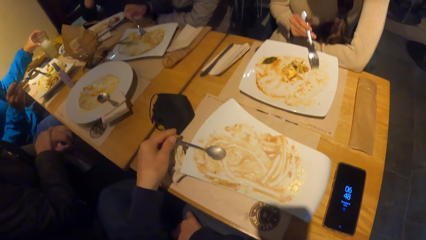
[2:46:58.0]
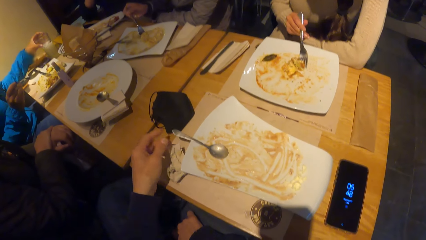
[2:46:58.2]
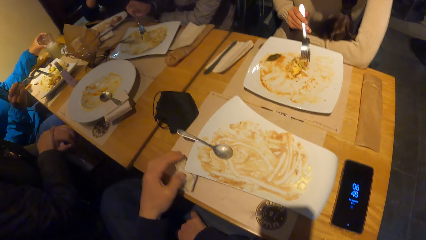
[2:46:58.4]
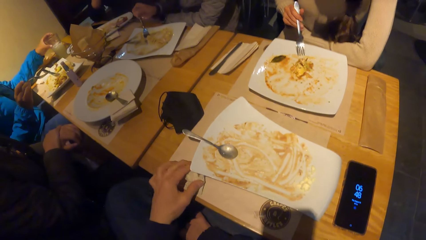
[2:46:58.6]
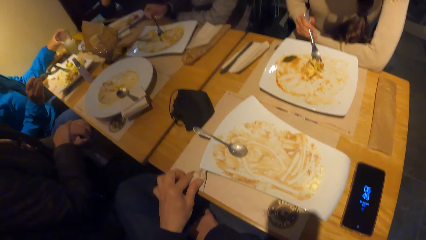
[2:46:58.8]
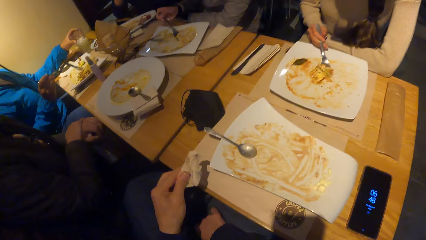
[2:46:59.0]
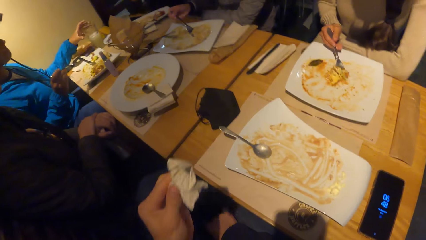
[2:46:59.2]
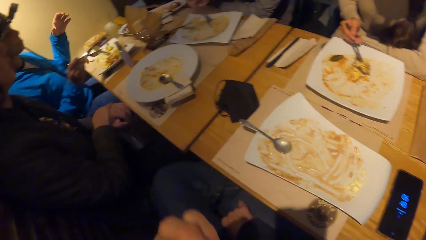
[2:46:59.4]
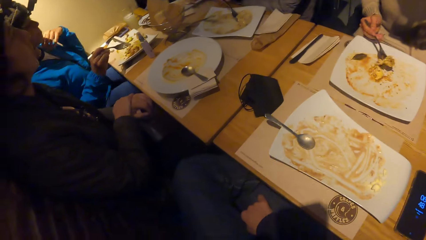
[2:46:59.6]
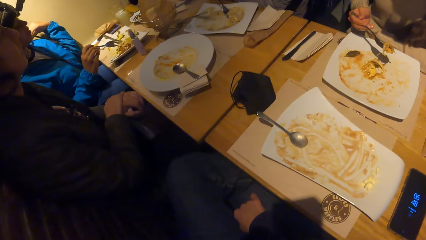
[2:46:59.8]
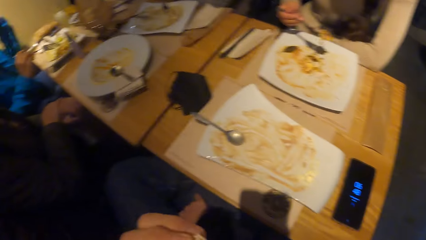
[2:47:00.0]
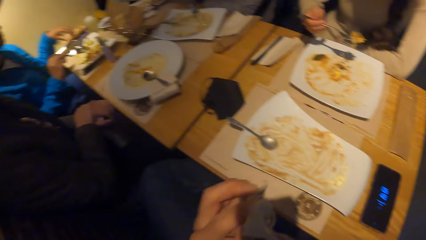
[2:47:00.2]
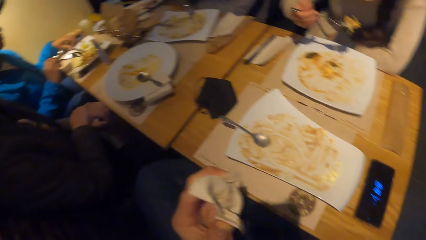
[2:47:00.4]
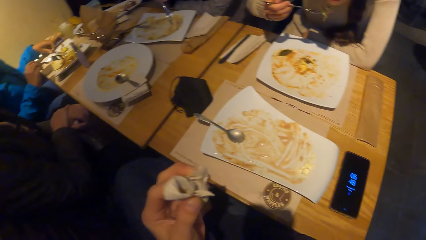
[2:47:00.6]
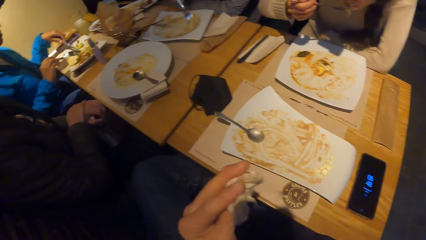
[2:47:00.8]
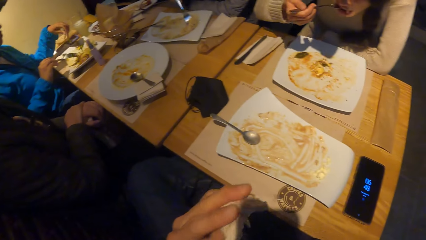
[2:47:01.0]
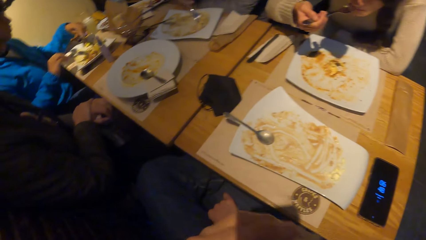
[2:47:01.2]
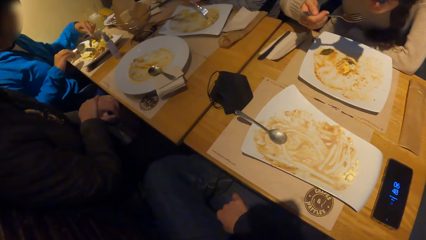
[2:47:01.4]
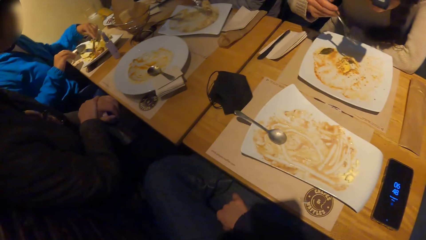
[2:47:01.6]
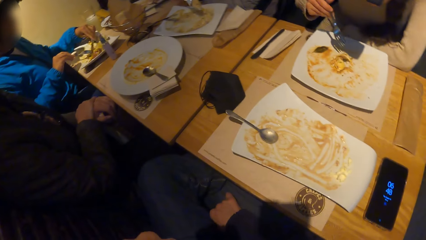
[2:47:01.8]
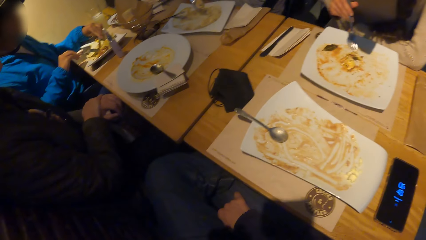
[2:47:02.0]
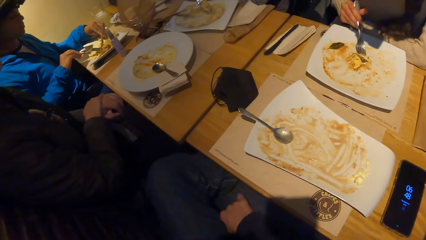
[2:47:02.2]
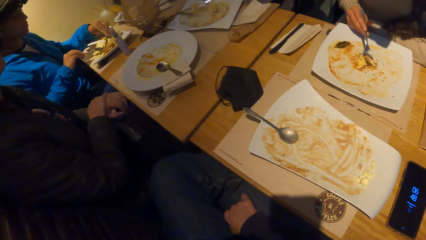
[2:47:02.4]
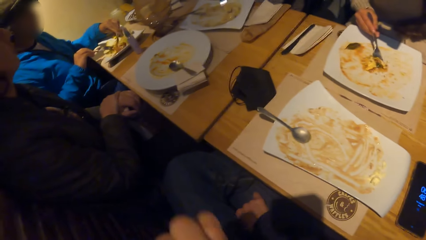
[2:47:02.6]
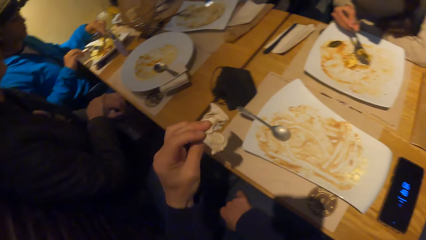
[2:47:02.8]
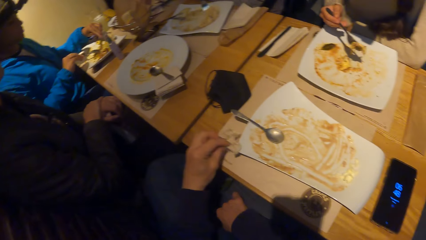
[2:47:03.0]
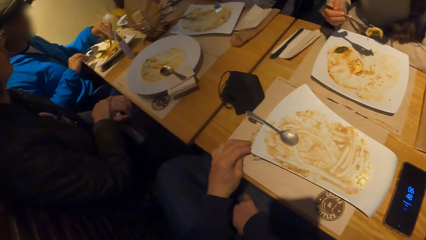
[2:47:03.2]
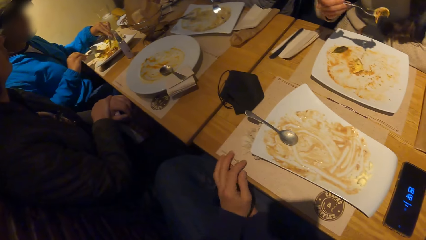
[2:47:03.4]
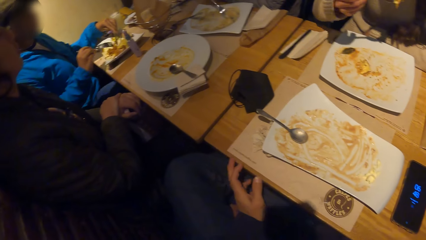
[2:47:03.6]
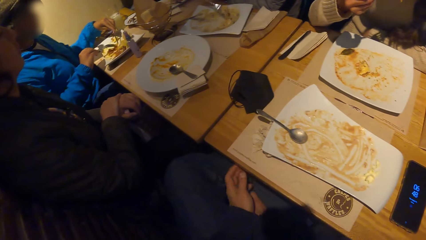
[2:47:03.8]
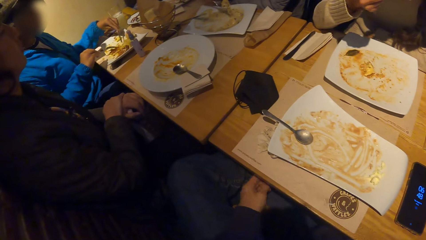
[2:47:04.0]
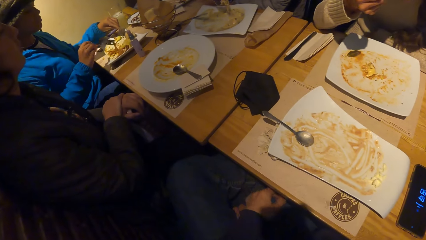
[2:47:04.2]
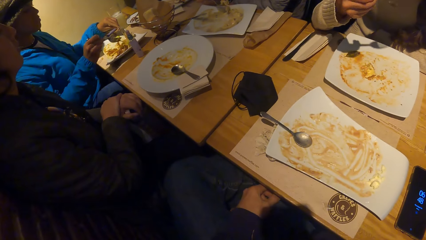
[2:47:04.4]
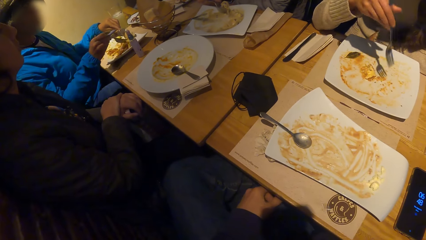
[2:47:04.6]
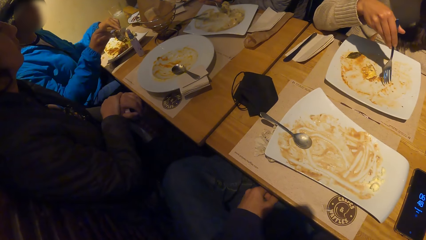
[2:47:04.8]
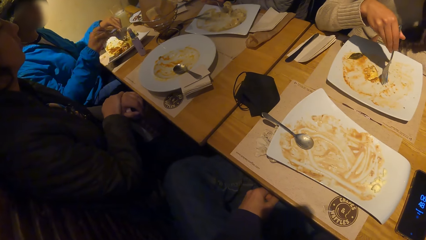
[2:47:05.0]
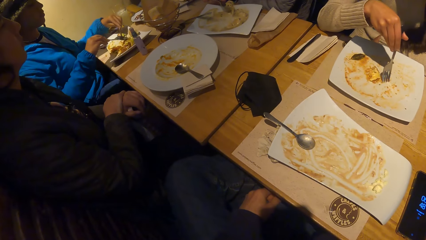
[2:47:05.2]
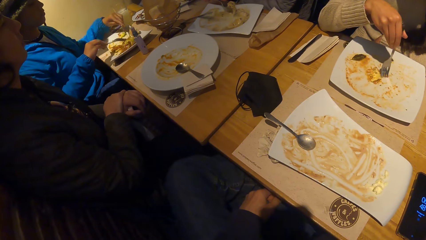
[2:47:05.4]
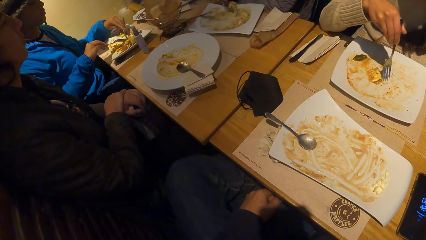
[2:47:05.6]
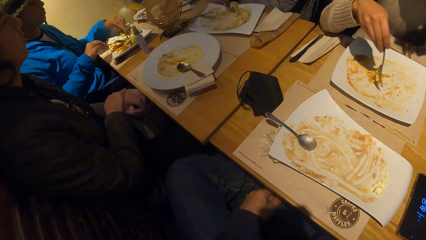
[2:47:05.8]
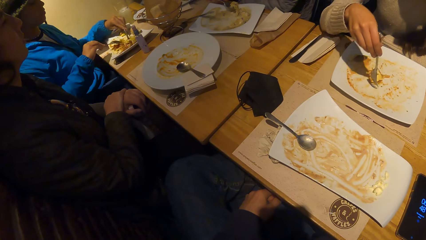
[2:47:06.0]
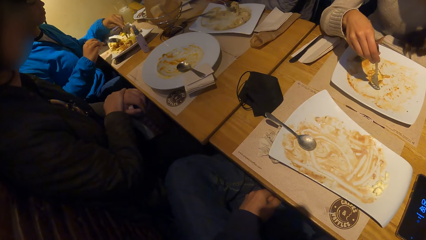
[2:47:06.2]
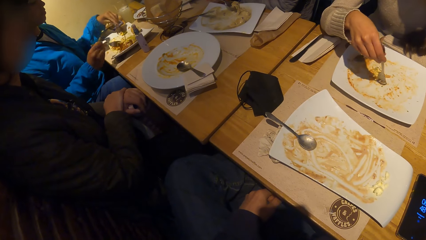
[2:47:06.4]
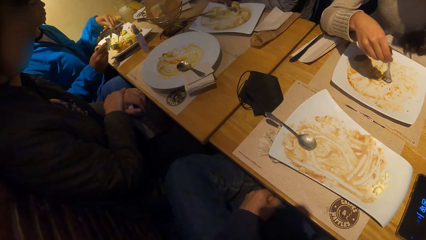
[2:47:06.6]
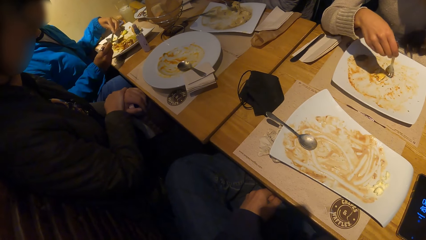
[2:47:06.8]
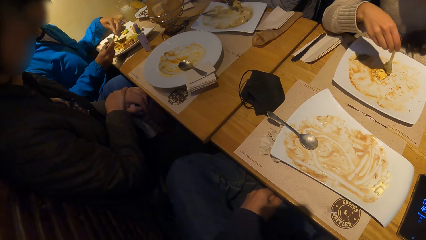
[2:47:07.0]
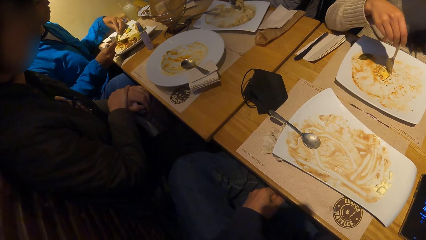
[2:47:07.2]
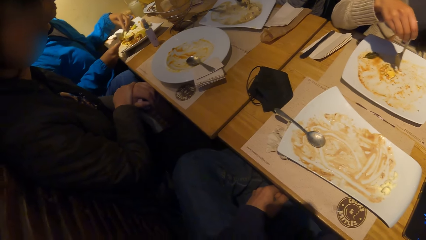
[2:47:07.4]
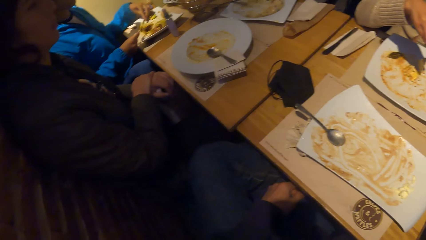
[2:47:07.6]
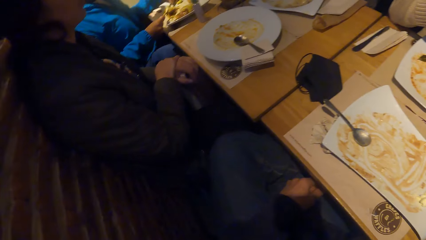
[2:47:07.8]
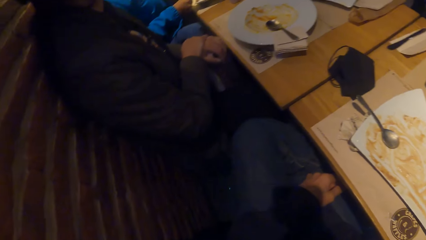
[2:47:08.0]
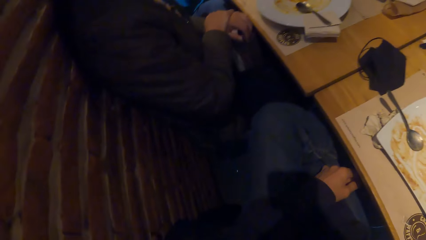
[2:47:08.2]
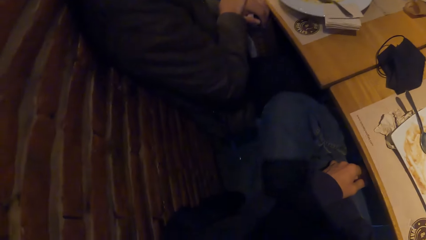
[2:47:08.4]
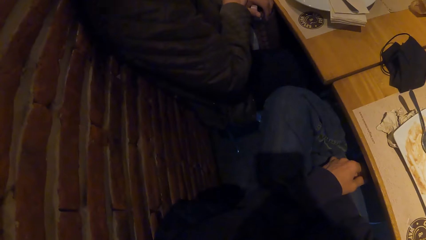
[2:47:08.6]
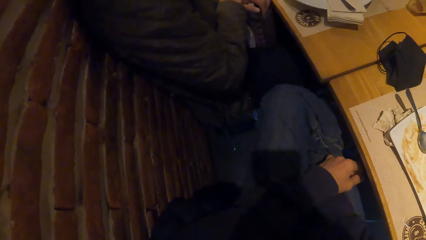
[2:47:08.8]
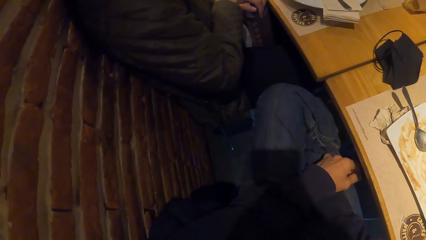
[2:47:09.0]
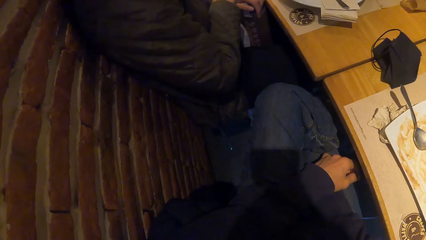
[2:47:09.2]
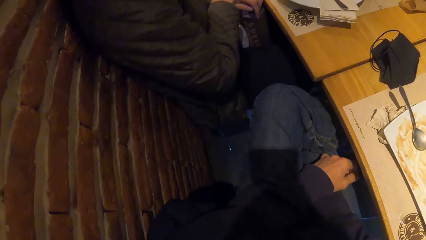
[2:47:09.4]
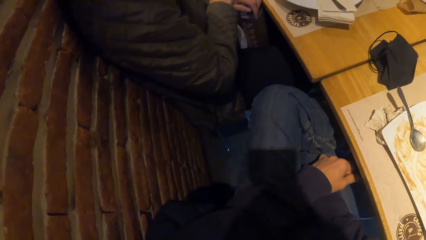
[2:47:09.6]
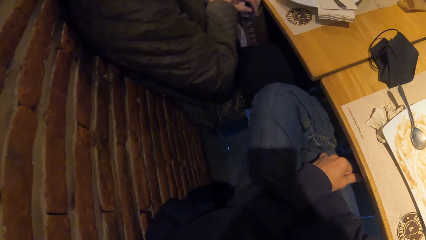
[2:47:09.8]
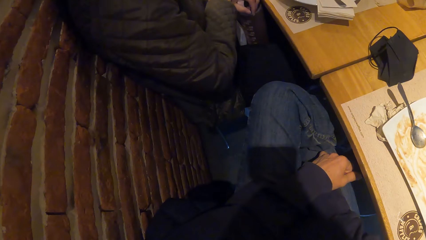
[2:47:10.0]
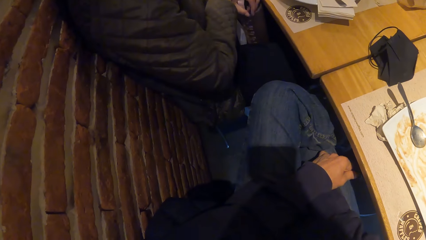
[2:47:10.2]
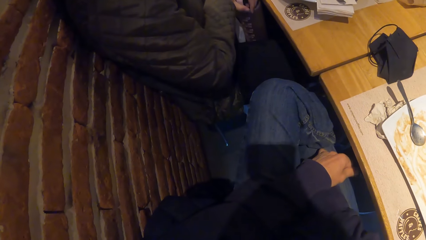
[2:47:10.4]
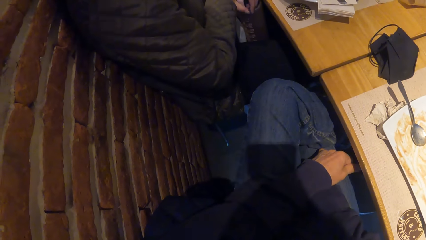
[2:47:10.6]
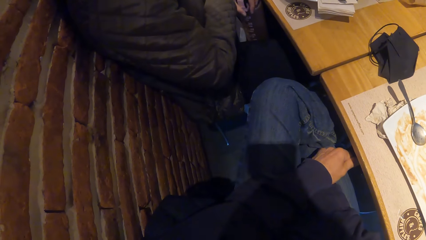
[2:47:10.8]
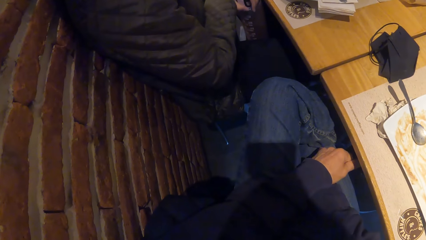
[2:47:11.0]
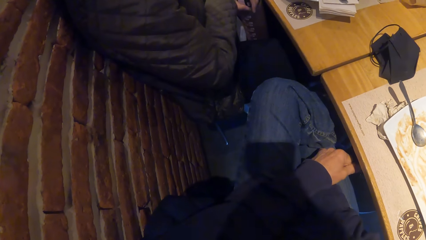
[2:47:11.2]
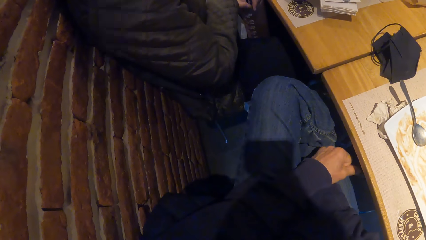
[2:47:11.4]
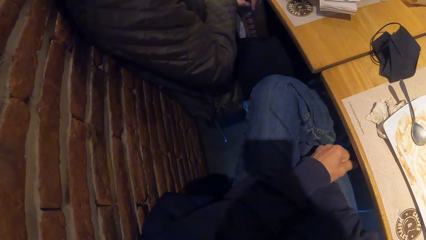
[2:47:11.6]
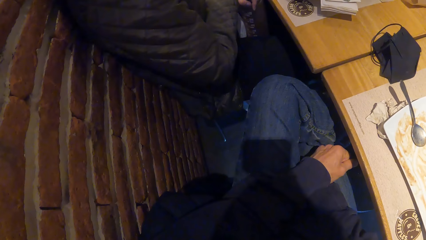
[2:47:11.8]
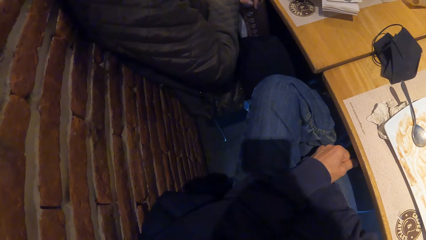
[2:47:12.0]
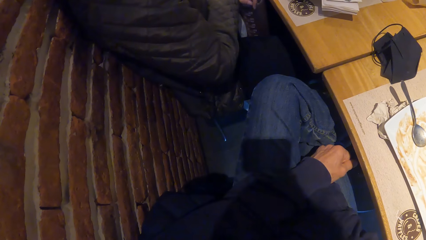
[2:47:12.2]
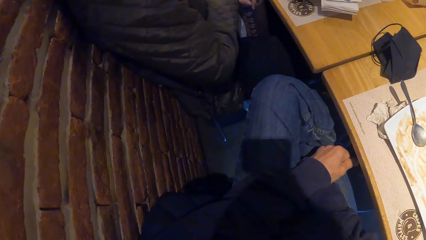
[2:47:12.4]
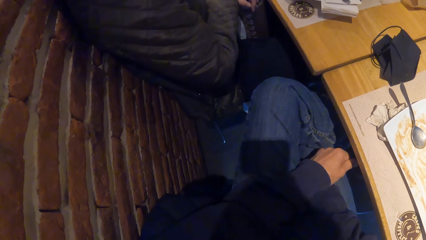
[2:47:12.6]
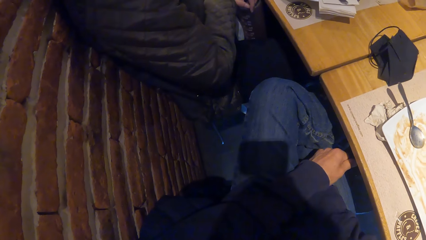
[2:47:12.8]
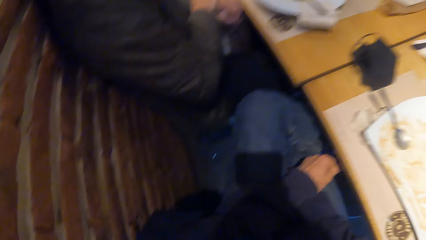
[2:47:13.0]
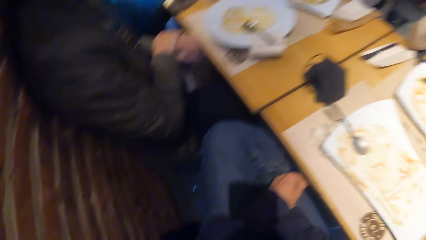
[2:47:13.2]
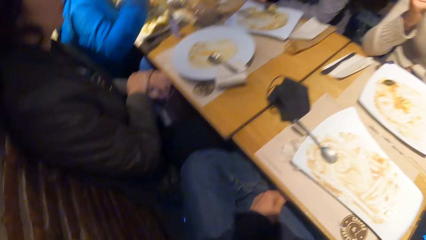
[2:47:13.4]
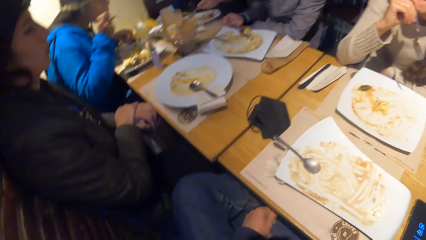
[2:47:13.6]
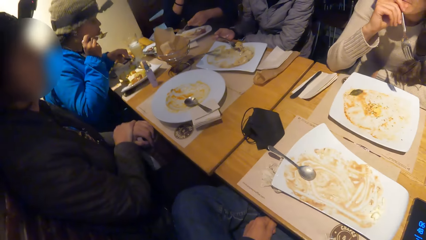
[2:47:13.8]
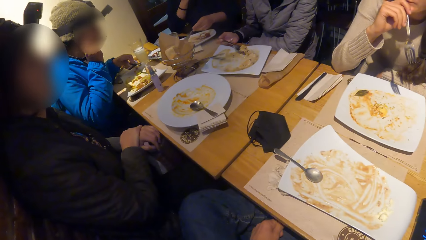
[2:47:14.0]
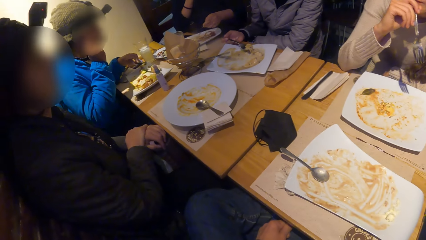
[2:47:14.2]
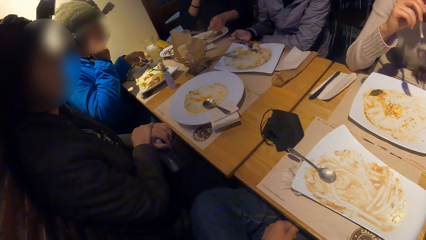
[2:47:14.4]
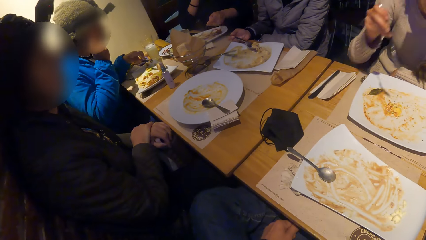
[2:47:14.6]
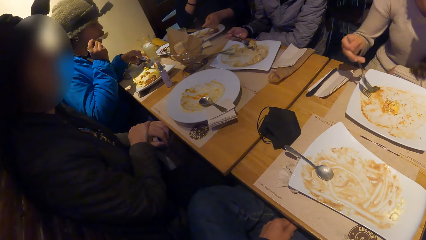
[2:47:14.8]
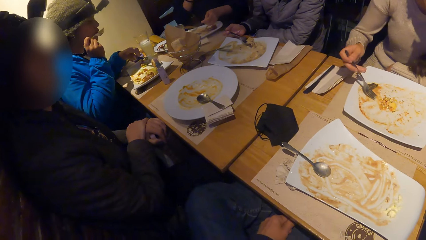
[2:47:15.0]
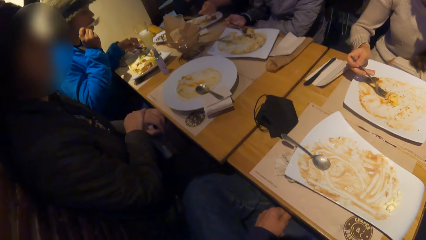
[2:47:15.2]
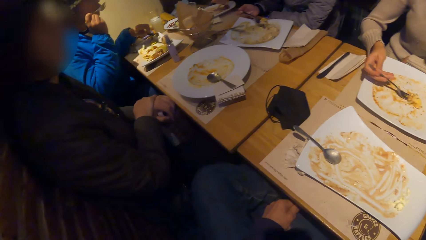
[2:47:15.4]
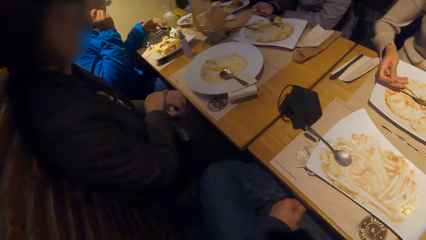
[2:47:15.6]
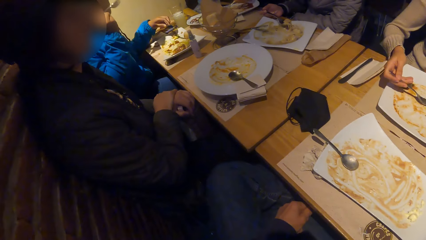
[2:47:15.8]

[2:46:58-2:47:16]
The camera wearer places down a spoon. A woman drops a glass of juice in her left hand on the table. Another woman scoops the meal from the plate on the table with the fork in her right hand. The camera wearer picks up a tissue paper. He wipes his mouth with the tissue. A third woman scoops the meal from the plate on the table with the fork in her right hand. The first woman touches her hair with her left hand. The second woman eats the meal with the spoon in her left hand. The third woman scoops the meal from the plate on the table with the fork in her right hand. The second woman scoops the meal from the plate on the table with the fork in her right hand. The camera wearer places down the tissue. He stares around. The first woman uses a knife in her left hand and scoops the meal from the plate with the fork in her right hand. The first woman eats the meal with the fork in her right hand.
